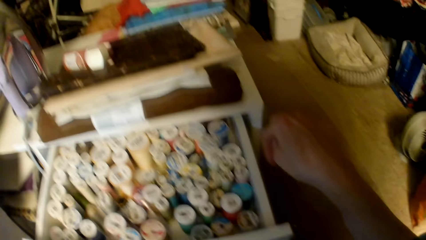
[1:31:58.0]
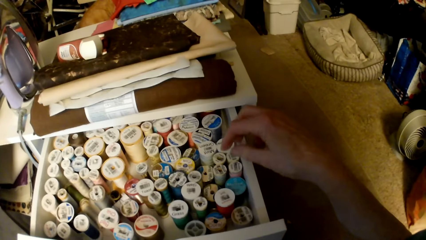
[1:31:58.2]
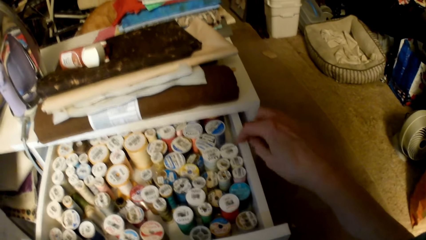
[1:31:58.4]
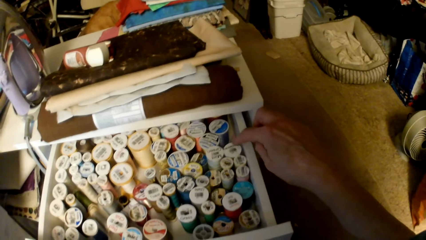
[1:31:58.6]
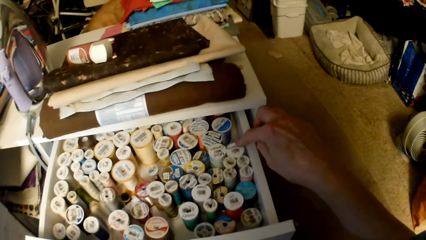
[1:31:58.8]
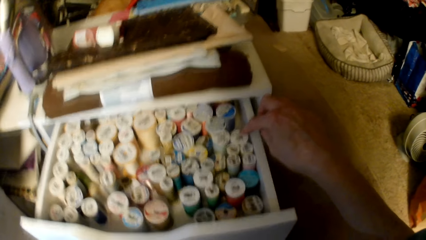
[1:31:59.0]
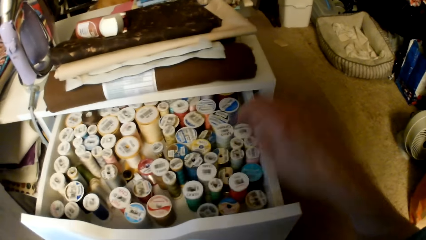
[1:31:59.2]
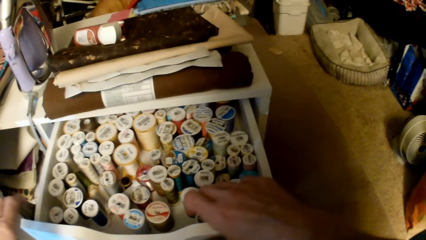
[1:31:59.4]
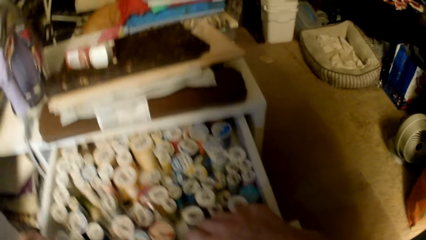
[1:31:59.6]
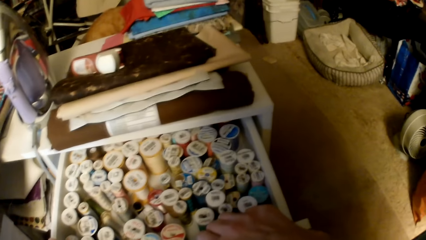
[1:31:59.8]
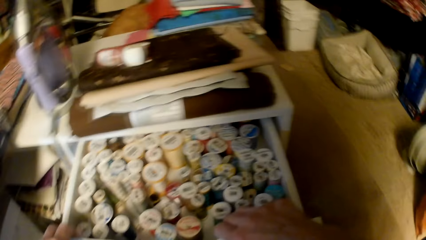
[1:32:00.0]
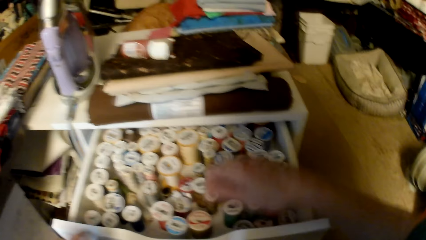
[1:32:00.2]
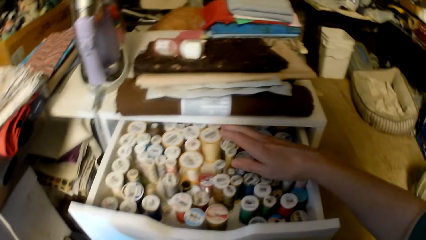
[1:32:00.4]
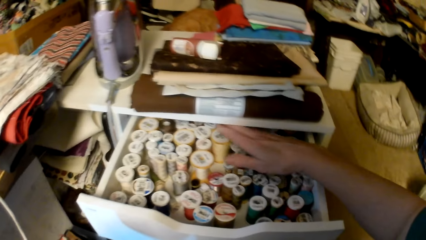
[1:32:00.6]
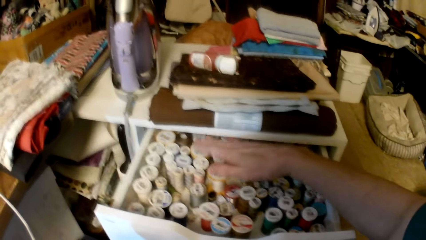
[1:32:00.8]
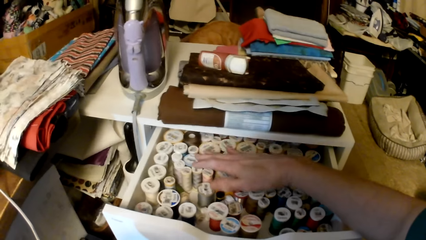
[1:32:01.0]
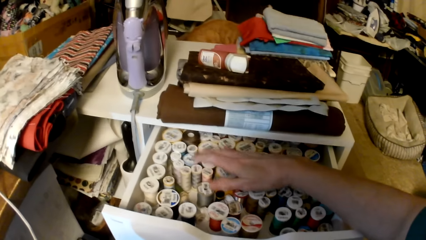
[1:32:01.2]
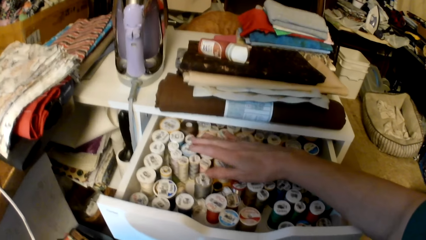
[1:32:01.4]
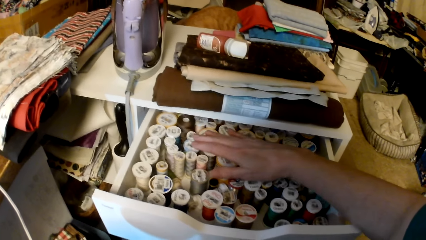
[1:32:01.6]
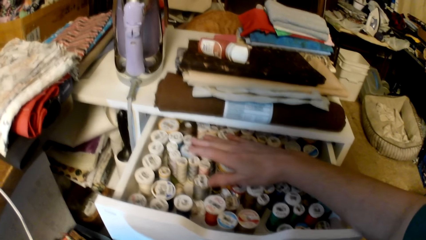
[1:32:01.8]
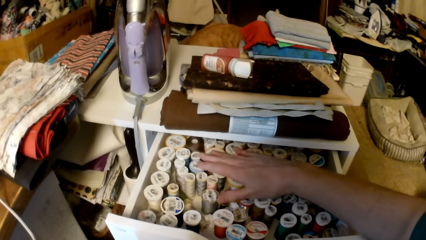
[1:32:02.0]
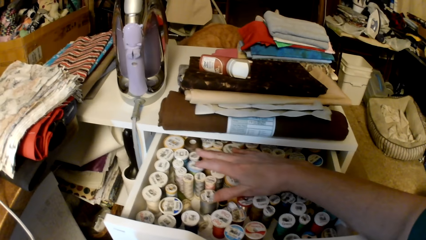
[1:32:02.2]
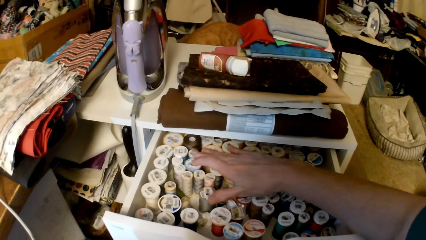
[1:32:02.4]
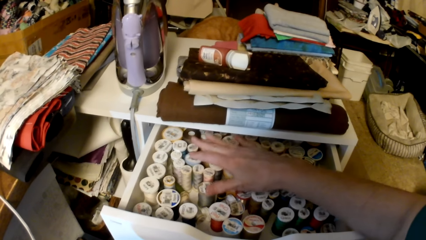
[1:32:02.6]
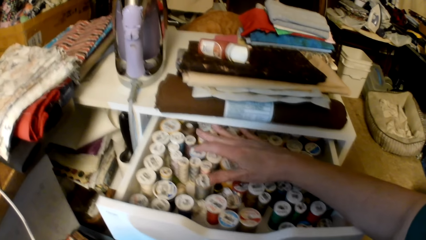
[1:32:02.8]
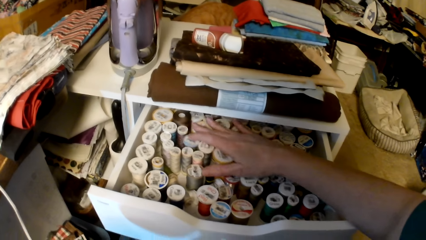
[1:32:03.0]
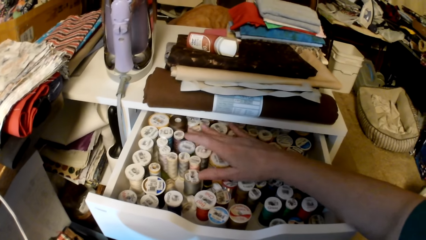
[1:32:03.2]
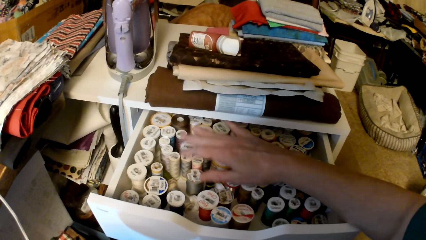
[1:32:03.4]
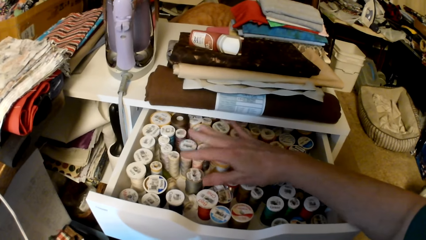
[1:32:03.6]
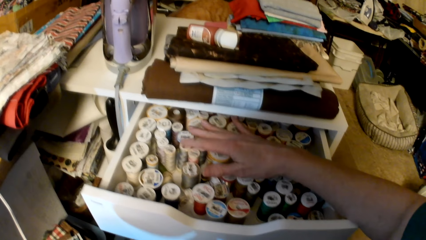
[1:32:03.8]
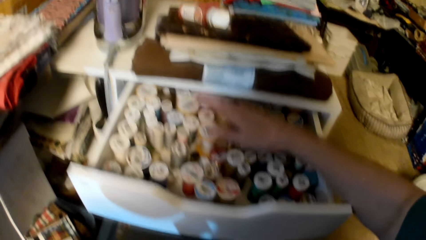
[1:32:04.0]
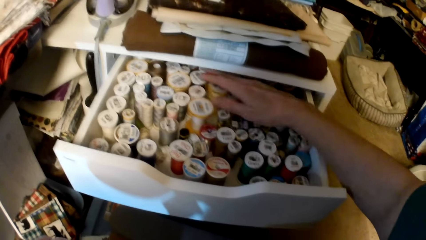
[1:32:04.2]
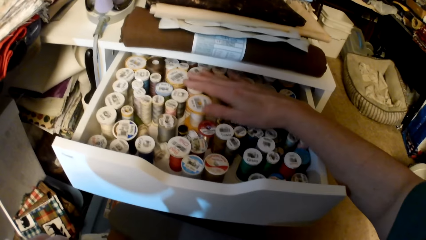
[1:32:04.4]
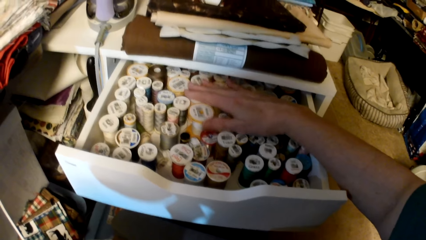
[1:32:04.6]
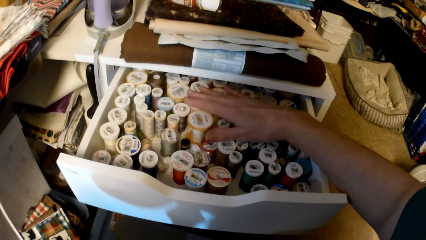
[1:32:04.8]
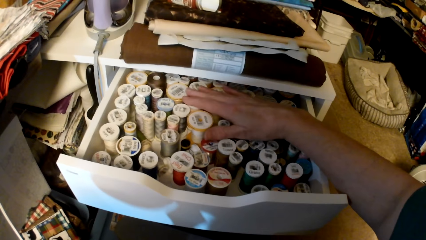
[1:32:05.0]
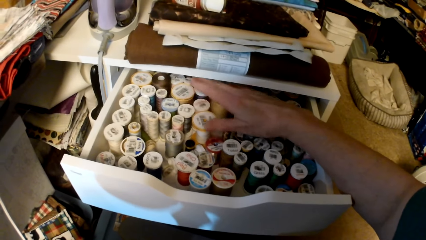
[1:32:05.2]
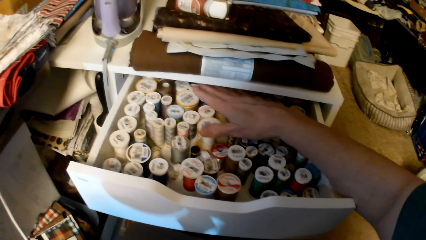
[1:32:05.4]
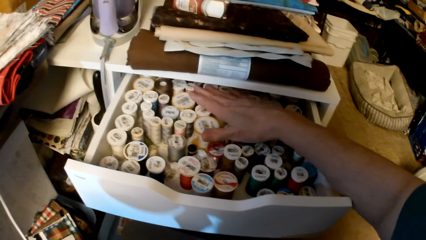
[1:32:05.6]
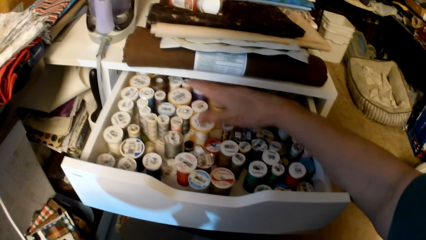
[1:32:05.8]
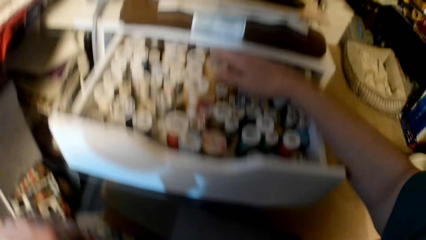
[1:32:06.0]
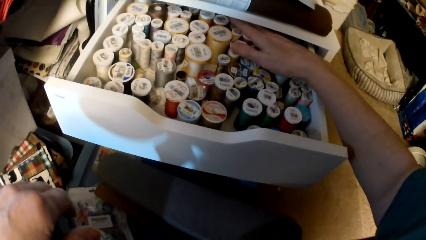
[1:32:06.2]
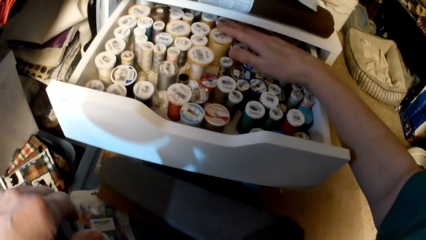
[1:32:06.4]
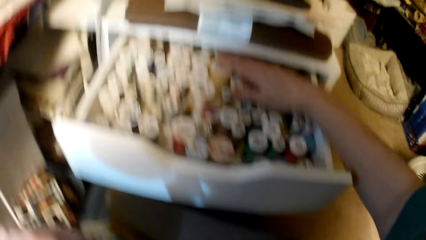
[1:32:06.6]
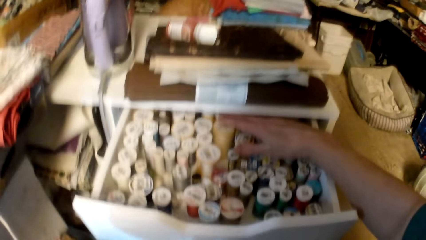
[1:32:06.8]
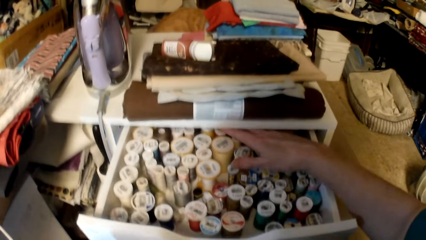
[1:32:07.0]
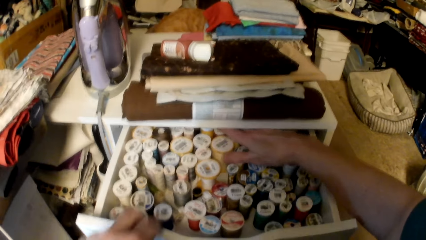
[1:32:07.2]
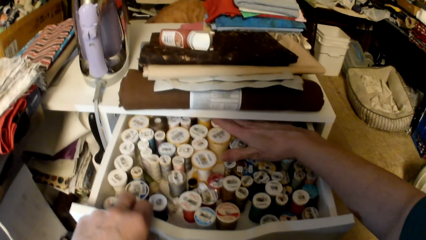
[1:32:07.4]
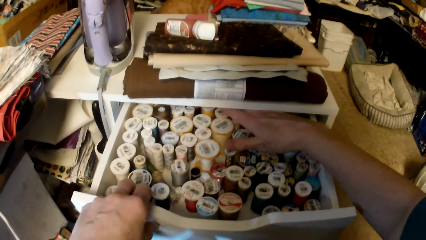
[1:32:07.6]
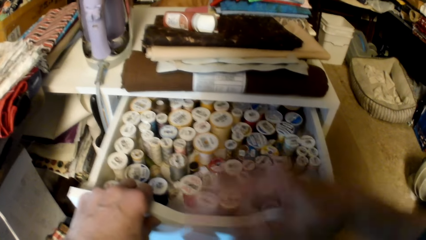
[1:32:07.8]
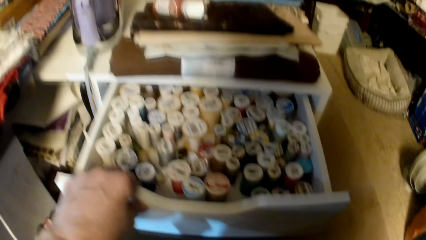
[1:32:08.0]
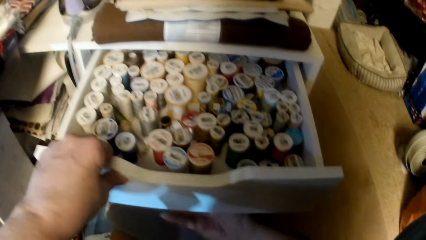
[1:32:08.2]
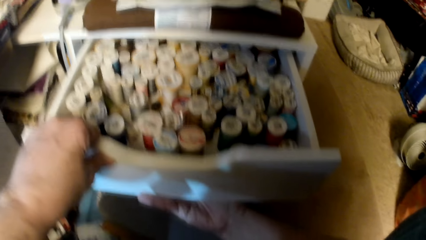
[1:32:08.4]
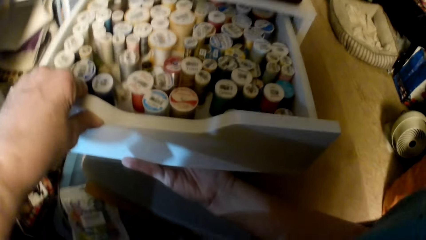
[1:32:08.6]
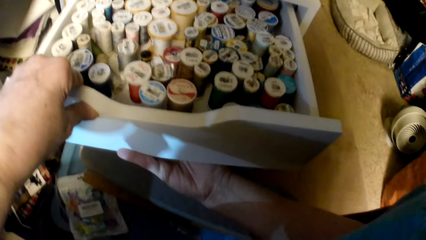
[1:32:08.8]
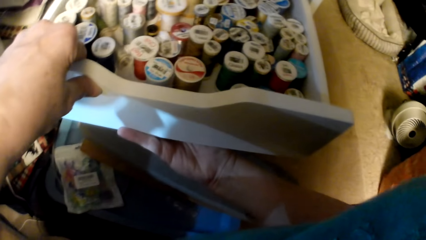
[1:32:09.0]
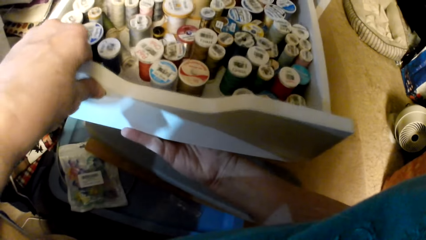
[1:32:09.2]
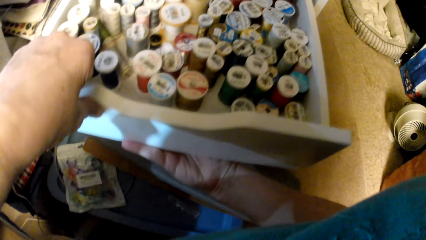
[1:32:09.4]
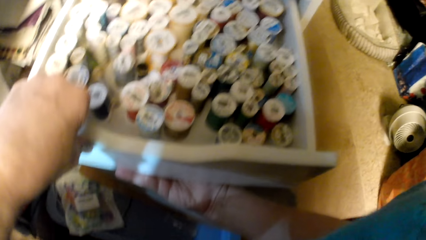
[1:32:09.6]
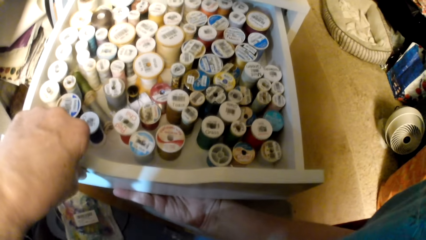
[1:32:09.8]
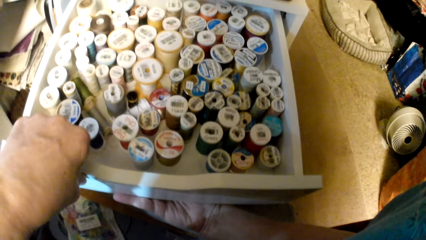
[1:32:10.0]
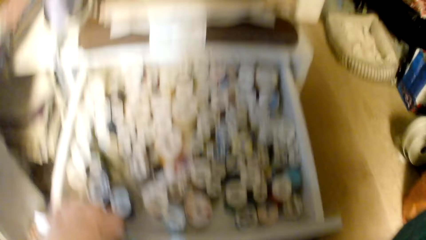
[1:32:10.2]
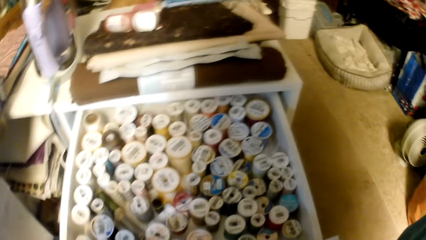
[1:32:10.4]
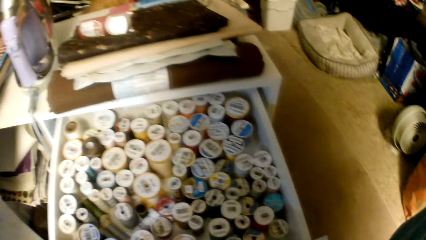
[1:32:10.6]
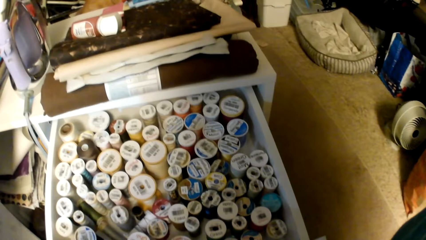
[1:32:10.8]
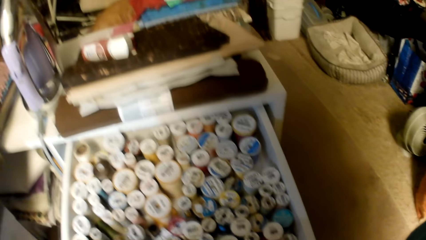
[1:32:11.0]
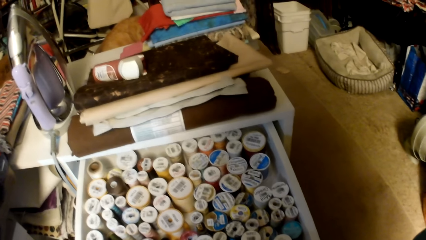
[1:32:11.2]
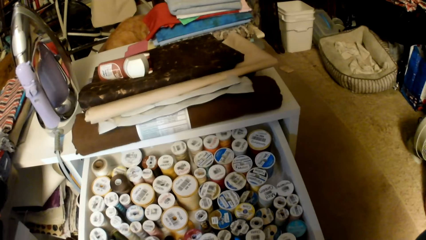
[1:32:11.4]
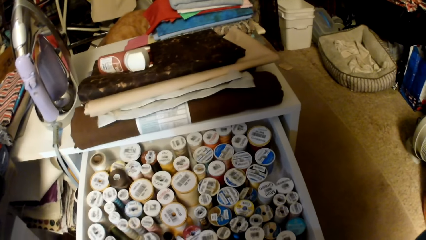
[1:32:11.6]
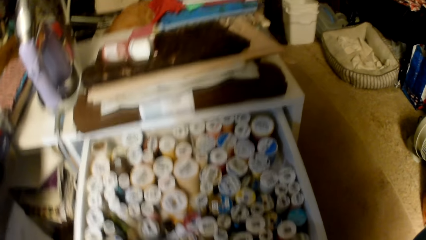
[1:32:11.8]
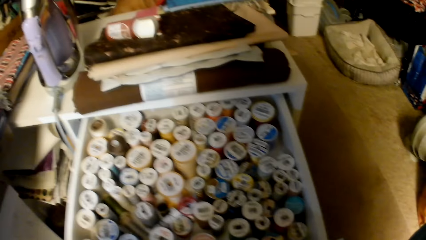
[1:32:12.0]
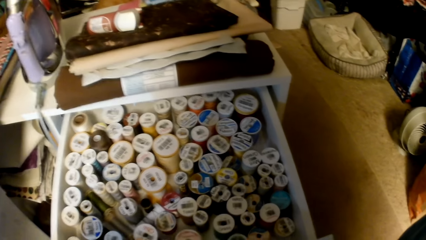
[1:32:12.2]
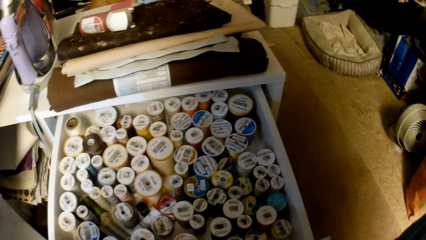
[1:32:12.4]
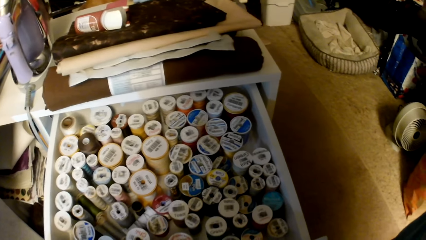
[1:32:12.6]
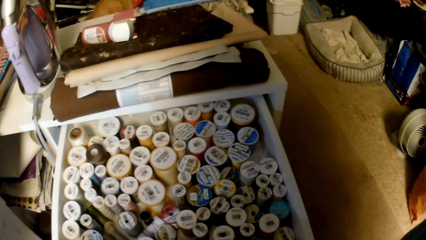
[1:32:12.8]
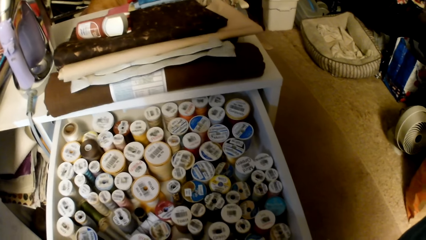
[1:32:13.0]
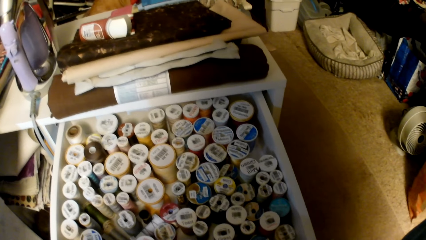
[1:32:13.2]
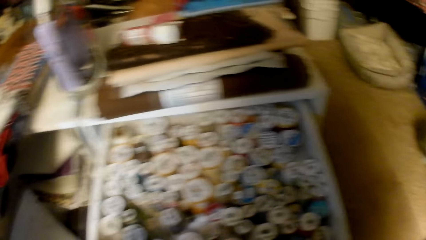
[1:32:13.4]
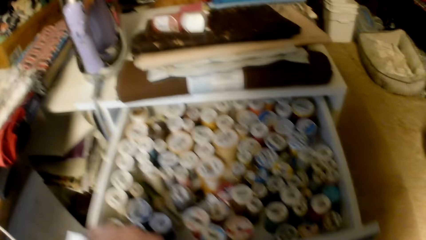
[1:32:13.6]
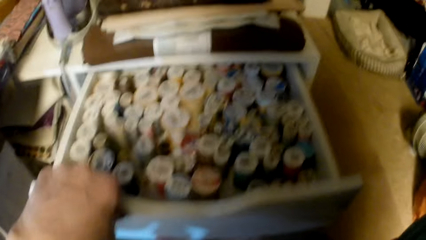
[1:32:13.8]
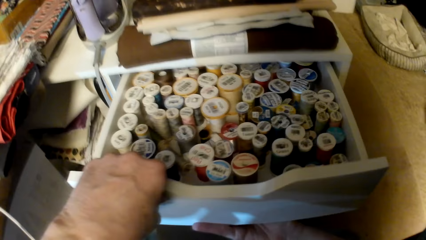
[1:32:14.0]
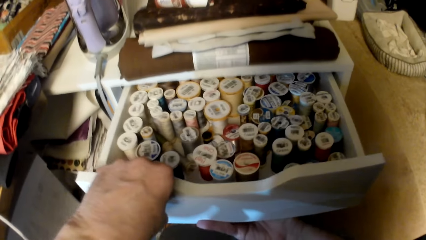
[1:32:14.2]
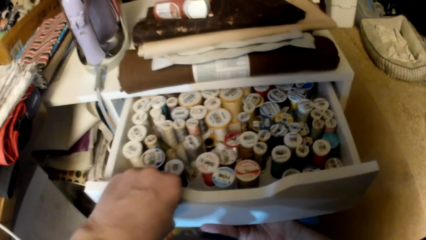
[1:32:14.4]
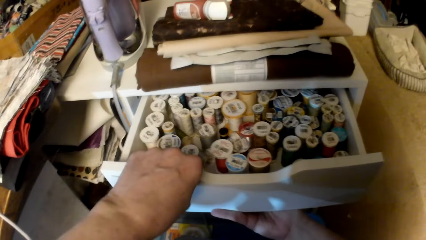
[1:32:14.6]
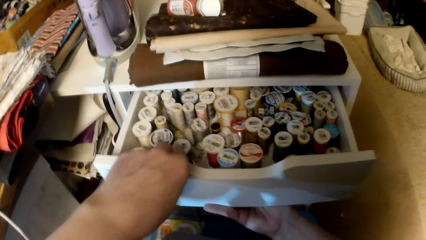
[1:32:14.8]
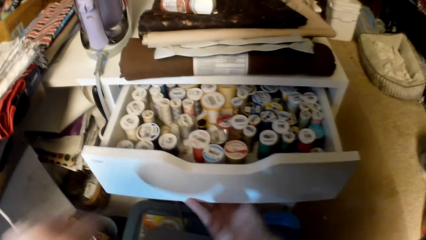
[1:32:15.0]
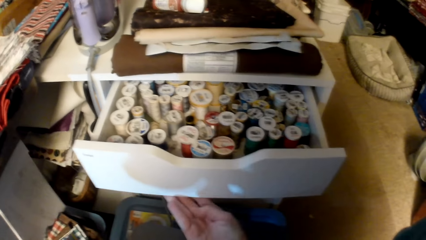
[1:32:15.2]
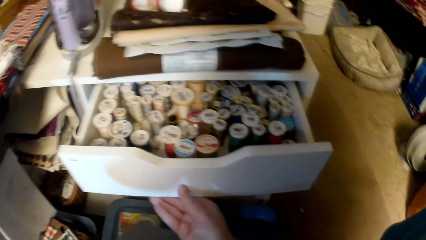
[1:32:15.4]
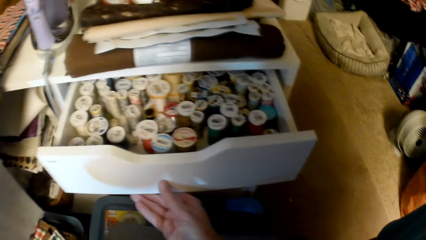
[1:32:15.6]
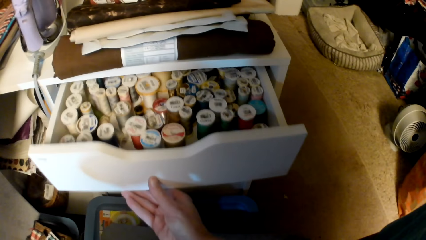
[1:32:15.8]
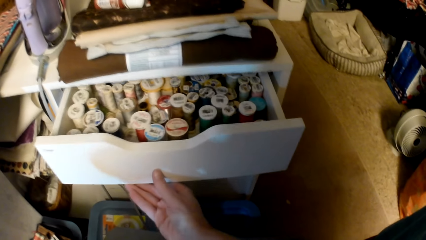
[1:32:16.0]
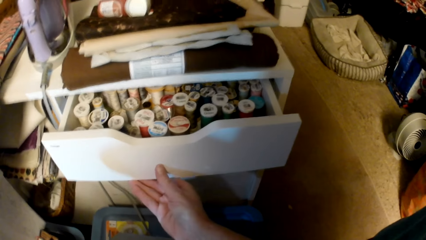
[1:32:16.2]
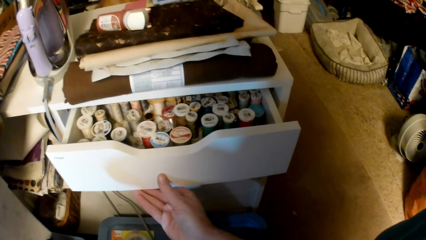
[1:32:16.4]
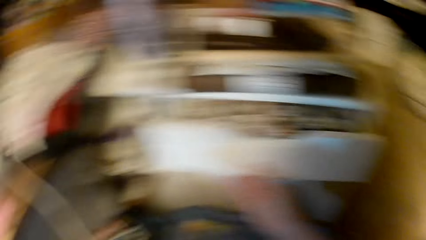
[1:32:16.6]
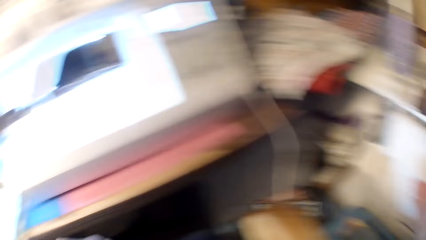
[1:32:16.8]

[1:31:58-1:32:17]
The camera wearer touches the threads. They touch the clothes. They hold the drawer. They pull the drawer. They look at the threads. They close the drawer.
